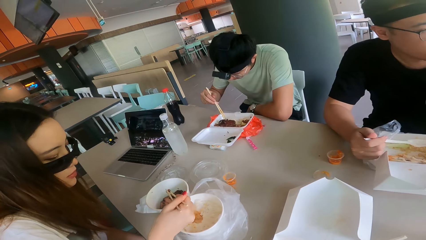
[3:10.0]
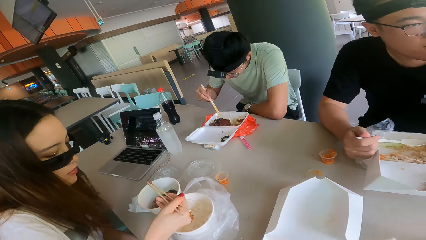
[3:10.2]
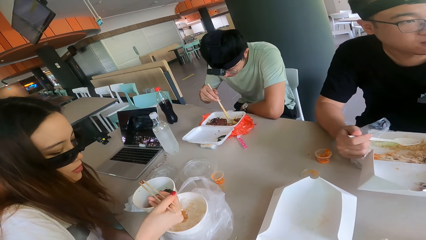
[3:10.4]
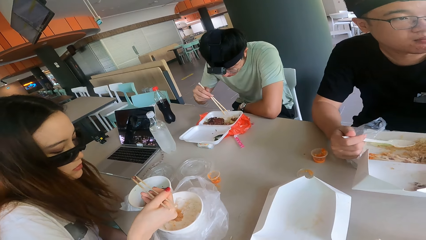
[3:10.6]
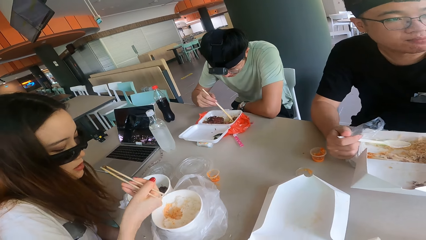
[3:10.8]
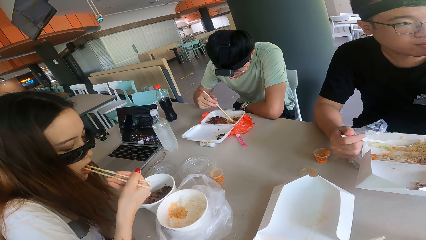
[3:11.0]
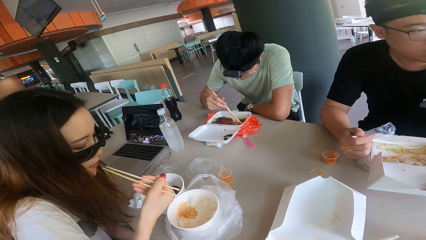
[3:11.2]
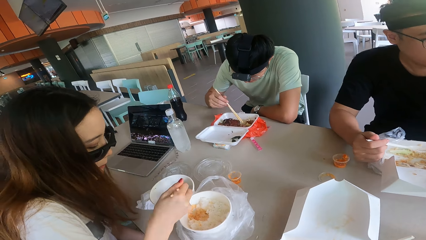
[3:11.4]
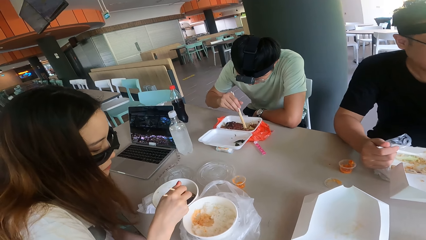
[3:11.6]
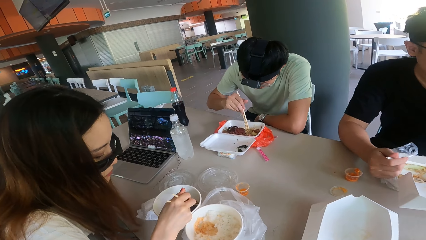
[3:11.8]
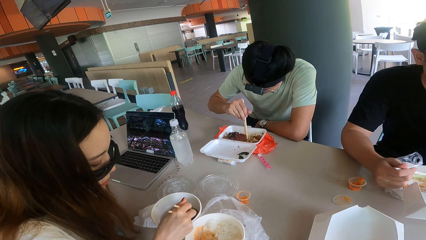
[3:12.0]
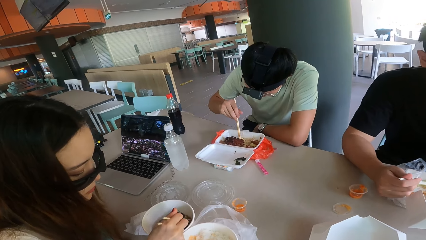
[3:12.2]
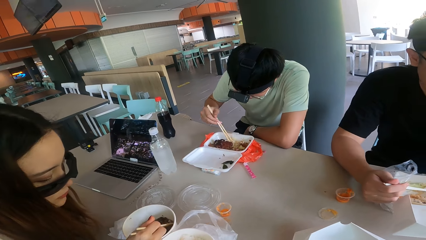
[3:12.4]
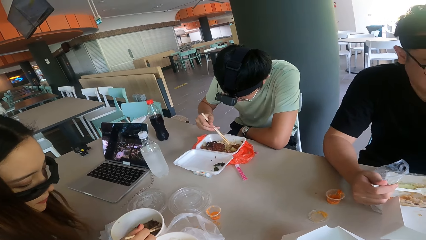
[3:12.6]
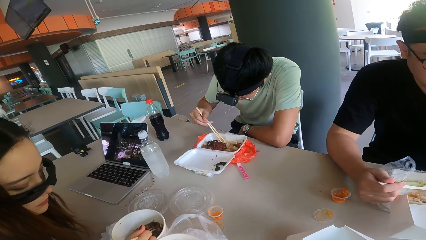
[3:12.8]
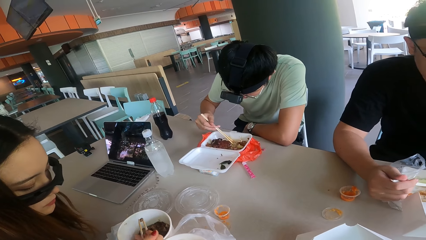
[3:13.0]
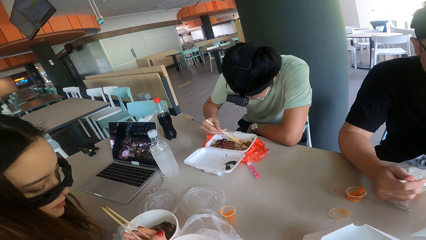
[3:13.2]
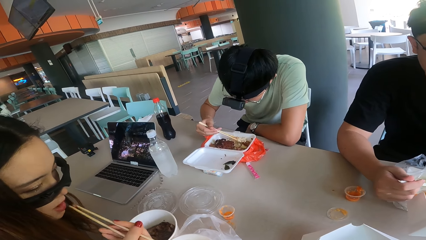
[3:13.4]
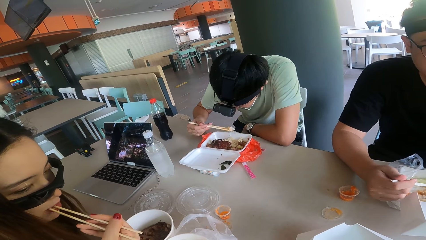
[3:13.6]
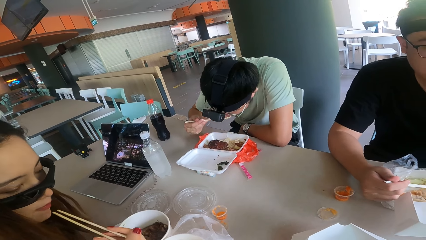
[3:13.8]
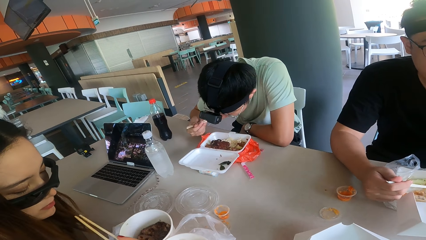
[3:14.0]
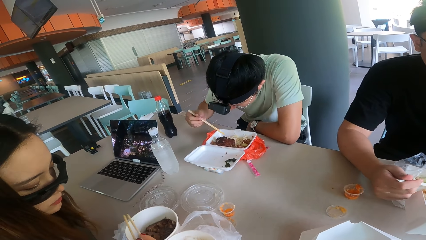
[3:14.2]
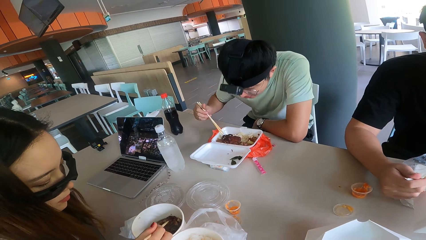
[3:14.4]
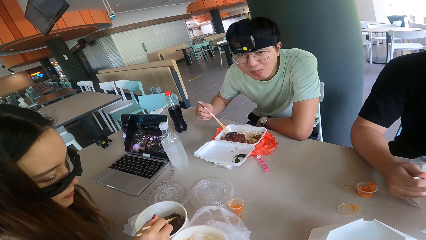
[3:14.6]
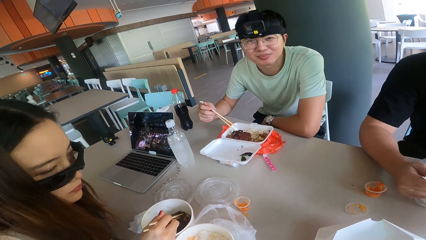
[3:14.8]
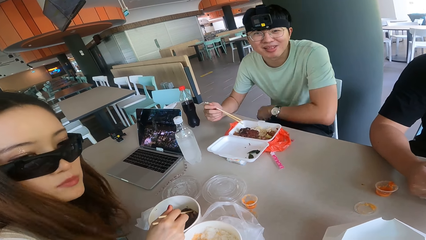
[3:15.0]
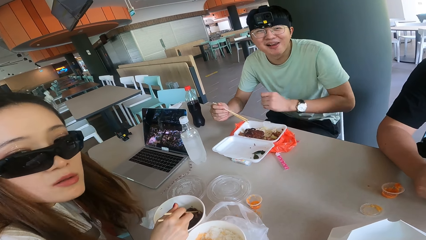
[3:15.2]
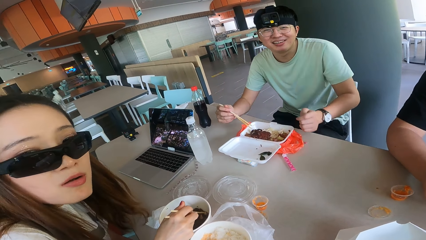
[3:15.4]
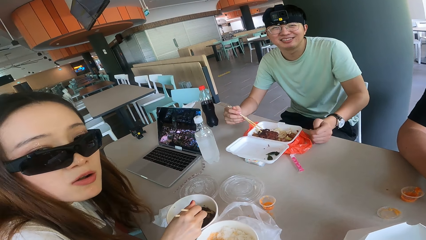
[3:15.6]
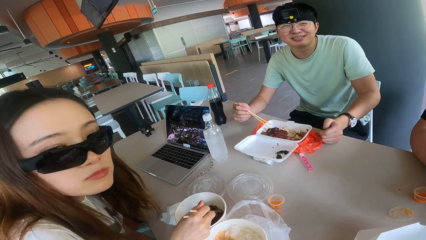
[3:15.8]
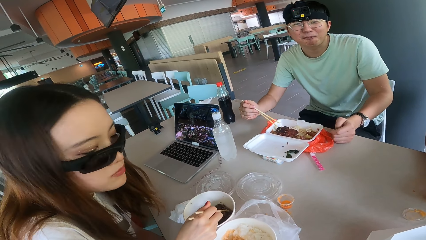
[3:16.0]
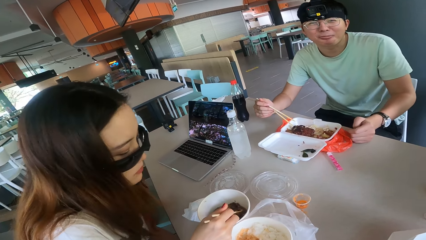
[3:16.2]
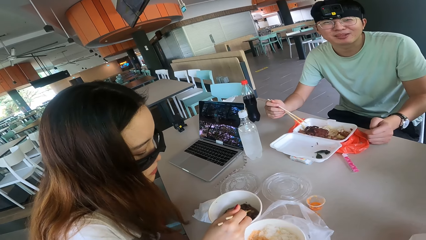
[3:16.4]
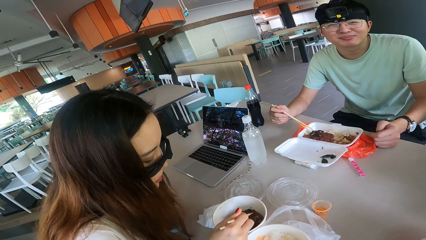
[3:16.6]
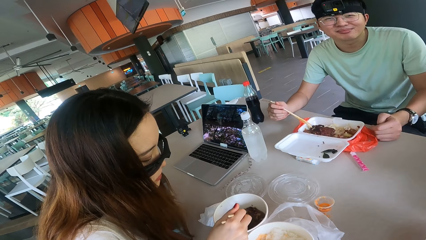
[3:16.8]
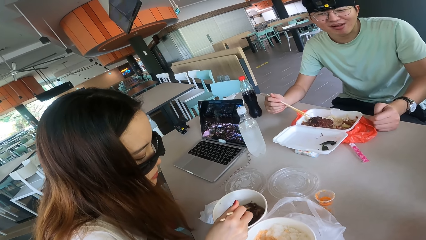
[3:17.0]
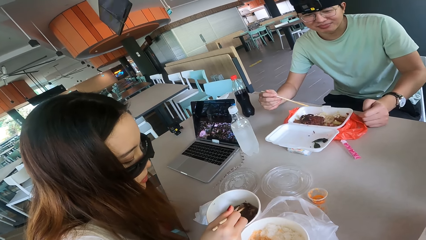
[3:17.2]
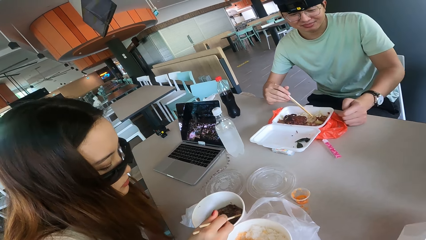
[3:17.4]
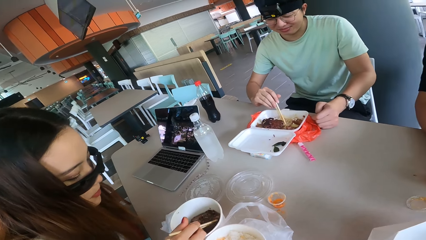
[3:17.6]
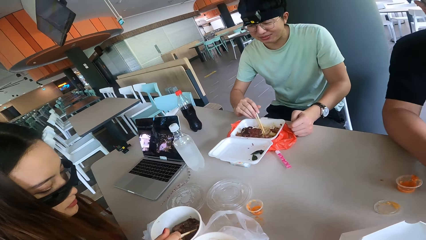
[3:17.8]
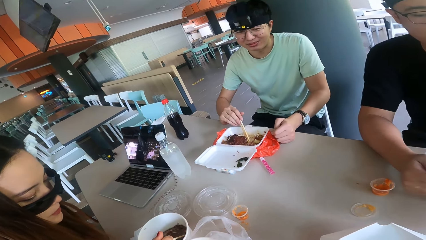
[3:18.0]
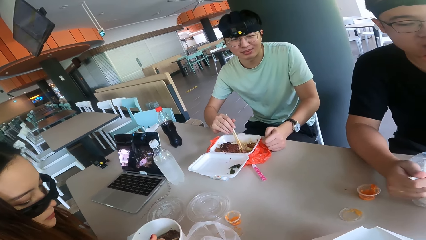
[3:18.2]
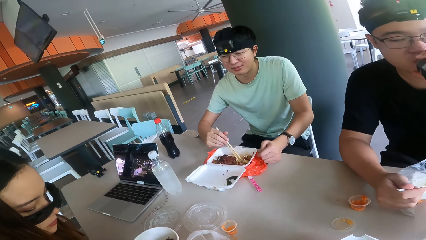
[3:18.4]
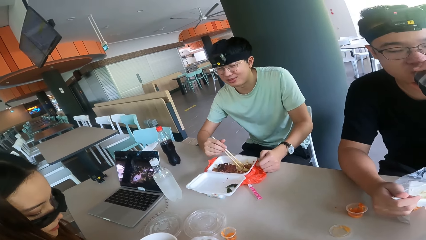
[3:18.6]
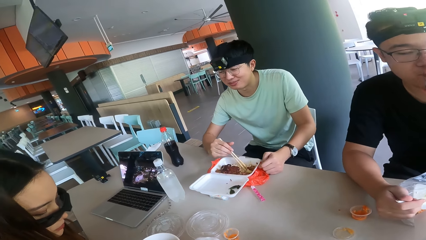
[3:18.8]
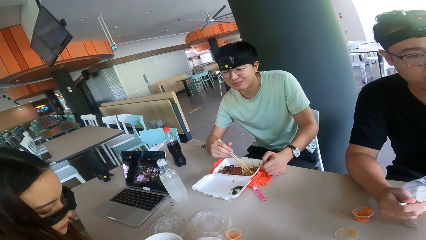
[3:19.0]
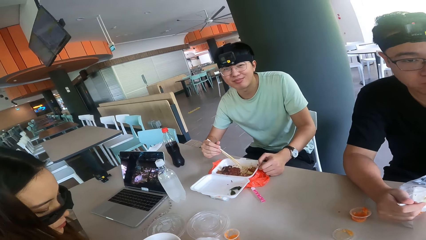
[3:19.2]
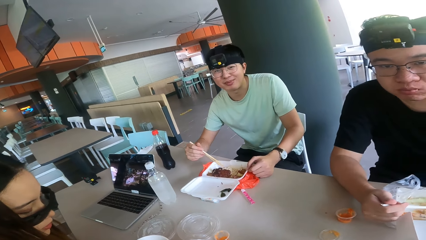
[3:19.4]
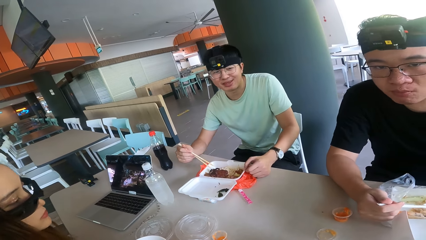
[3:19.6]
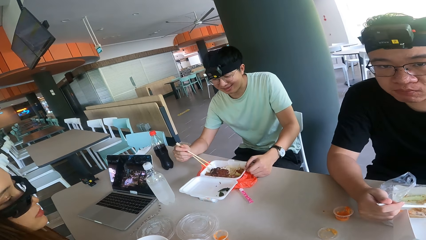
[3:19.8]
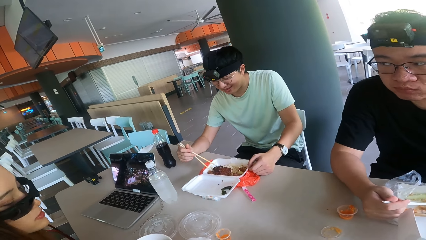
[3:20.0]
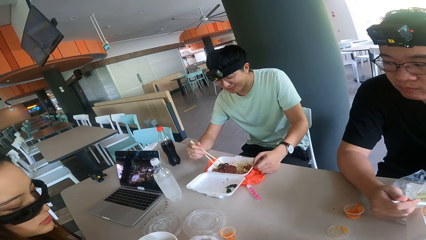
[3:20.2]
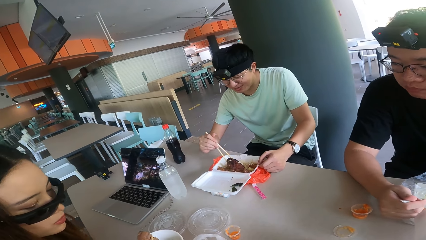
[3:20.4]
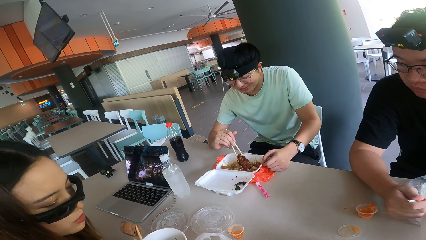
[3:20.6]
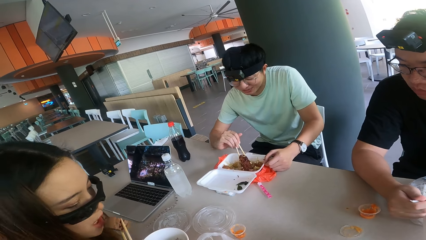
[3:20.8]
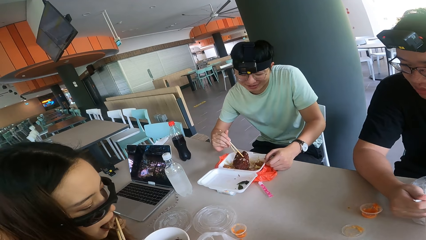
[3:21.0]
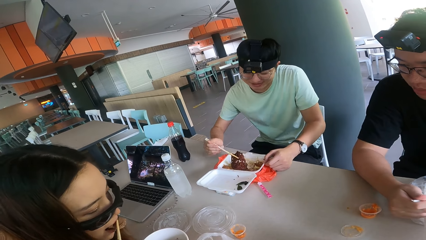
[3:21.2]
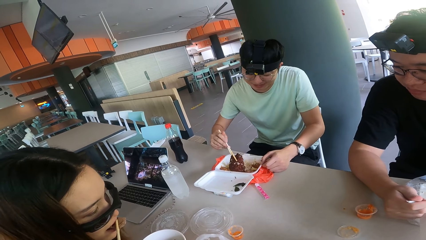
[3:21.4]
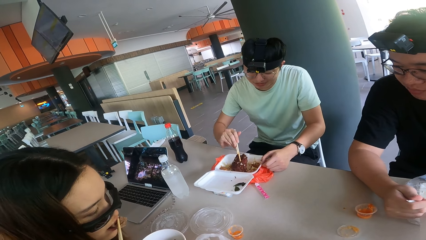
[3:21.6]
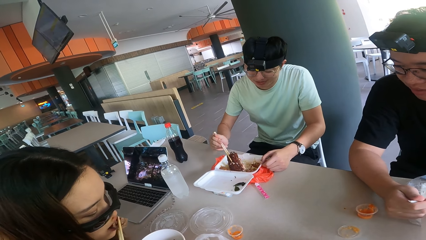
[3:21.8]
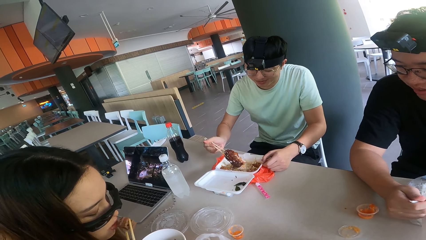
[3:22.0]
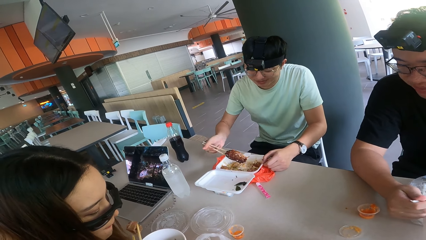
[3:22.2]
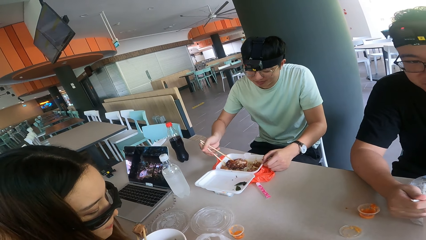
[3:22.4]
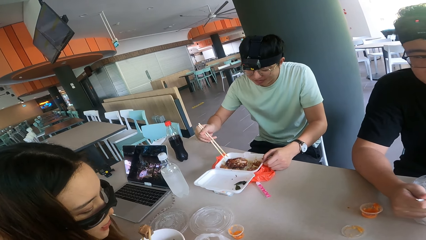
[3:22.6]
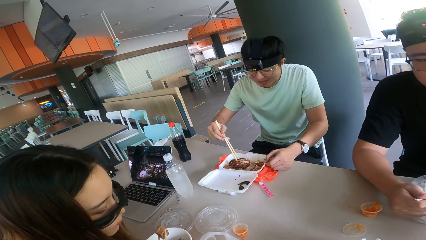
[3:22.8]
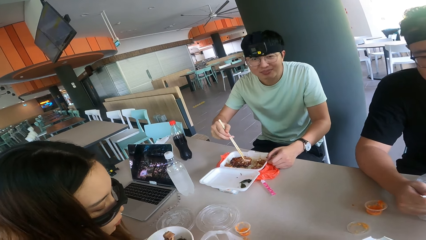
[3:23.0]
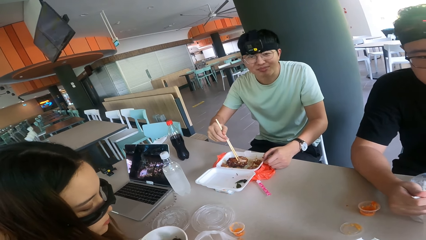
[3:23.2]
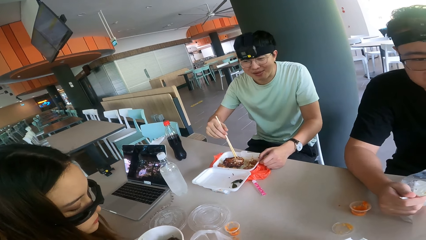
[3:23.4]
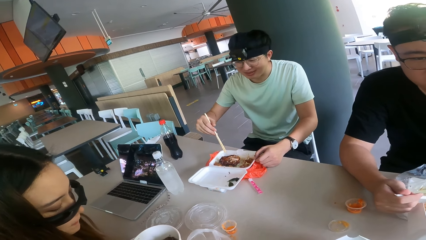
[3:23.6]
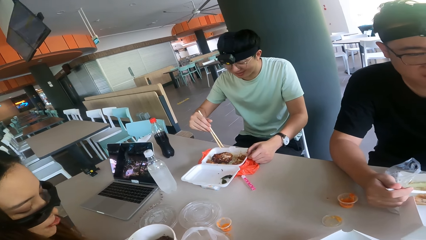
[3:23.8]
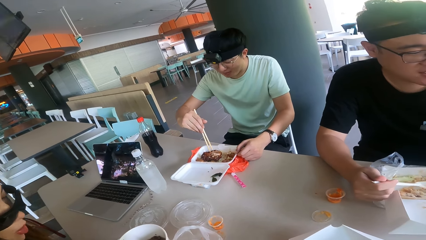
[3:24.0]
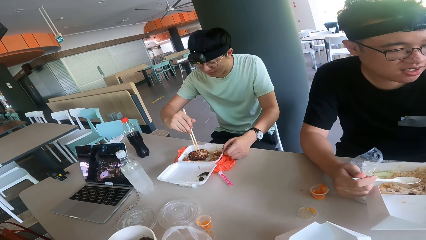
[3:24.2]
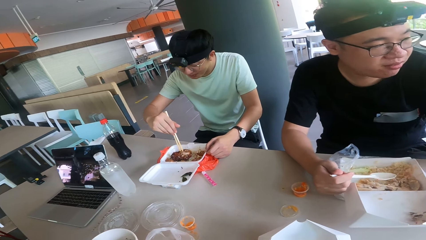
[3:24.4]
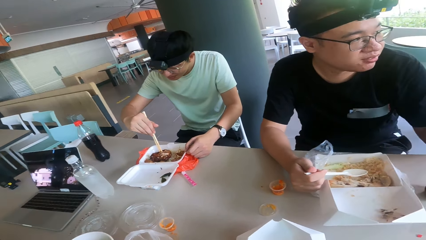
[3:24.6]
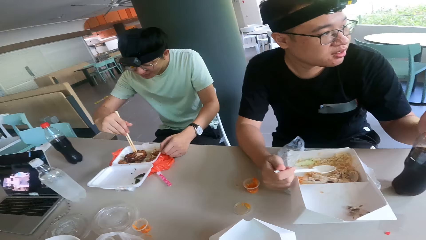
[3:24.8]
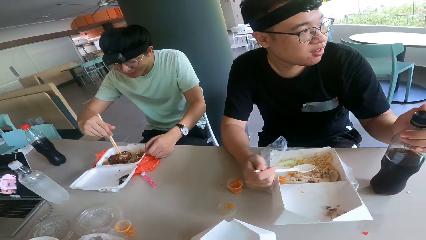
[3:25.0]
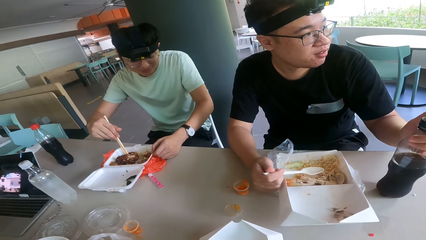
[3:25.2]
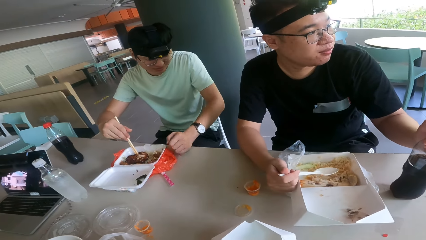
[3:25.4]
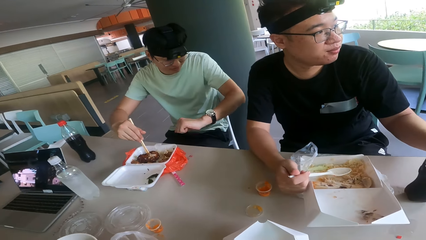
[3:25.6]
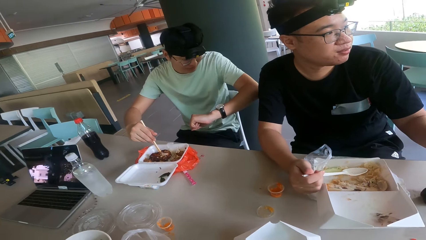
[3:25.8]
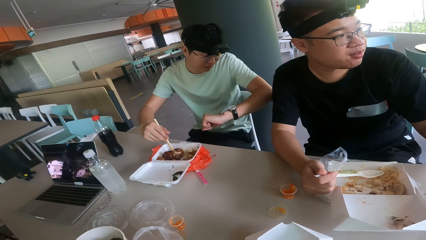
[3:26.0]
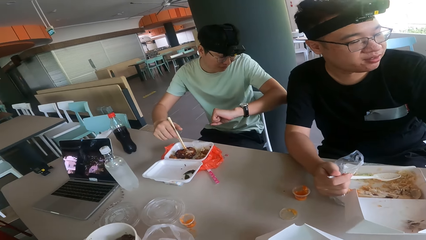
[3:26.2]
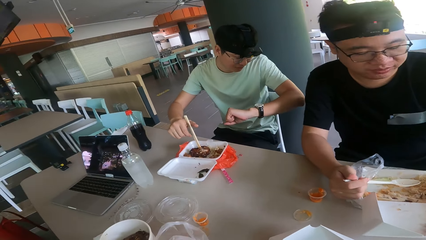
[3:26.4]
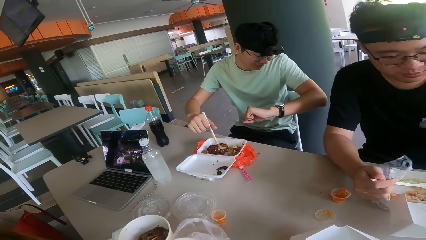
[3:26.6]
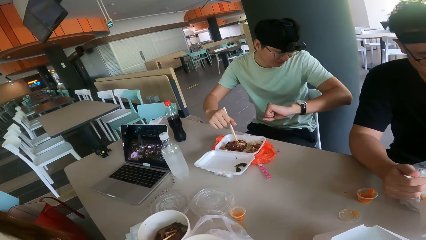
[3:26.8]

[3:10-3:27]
The camera wearer stares at the table. They talk. A person talks. The camera wearer talks.
